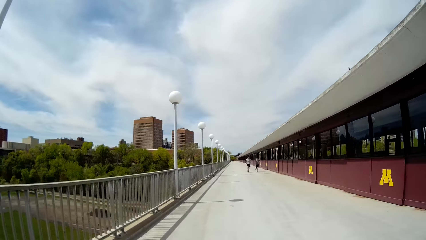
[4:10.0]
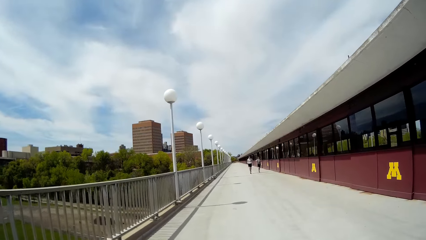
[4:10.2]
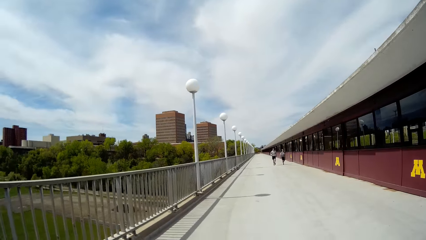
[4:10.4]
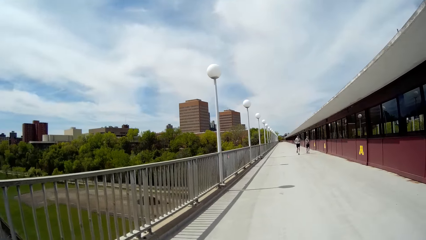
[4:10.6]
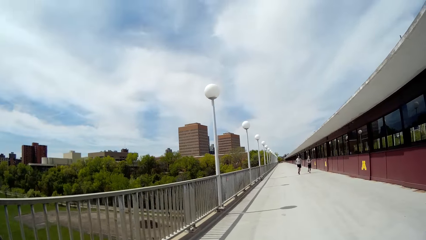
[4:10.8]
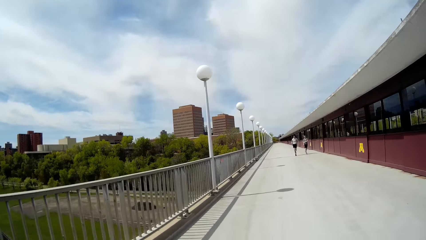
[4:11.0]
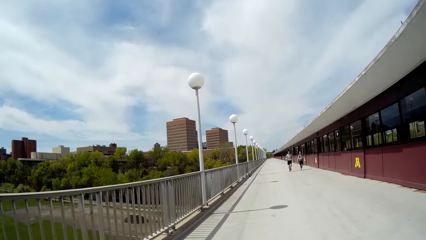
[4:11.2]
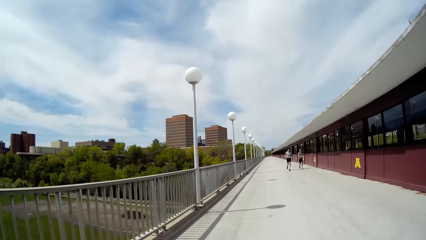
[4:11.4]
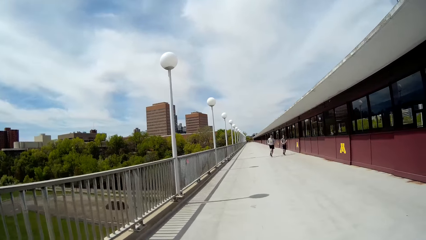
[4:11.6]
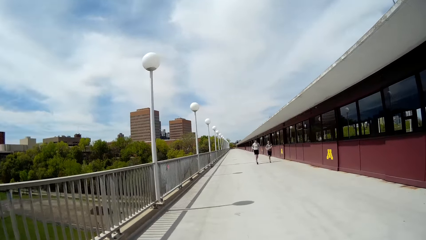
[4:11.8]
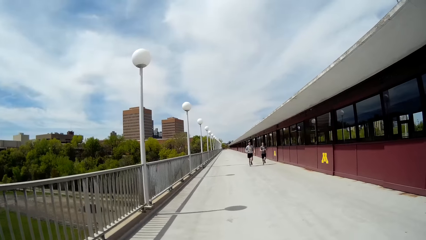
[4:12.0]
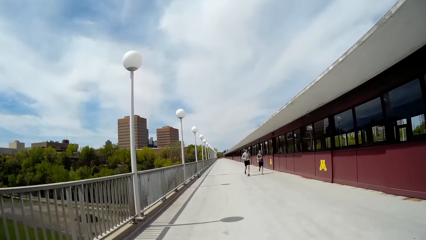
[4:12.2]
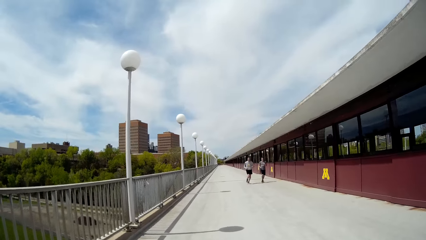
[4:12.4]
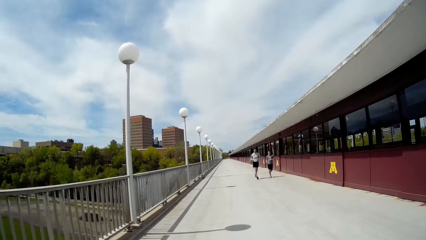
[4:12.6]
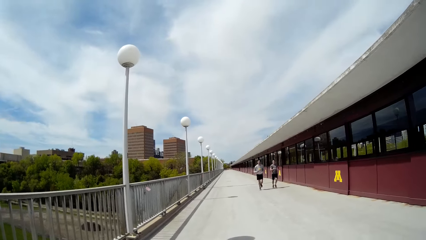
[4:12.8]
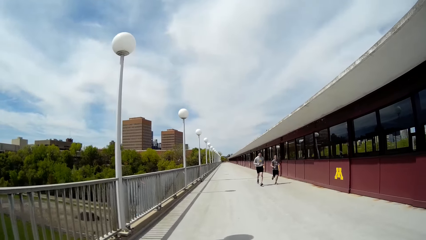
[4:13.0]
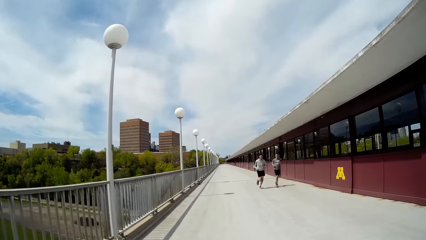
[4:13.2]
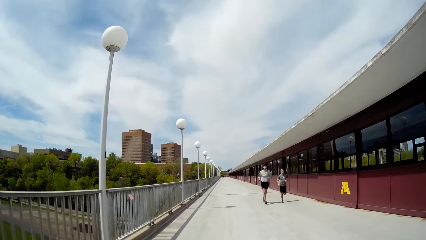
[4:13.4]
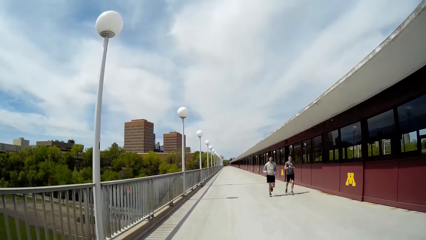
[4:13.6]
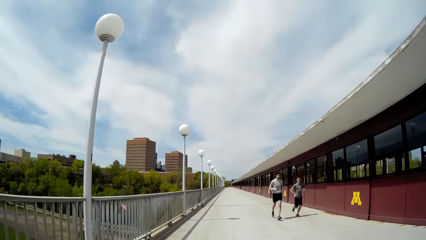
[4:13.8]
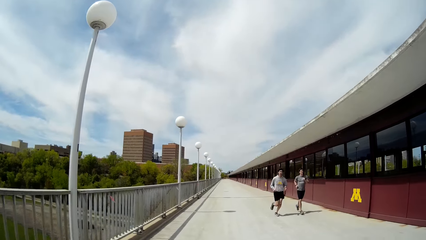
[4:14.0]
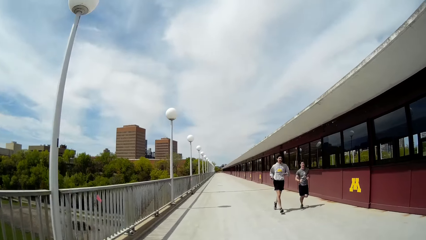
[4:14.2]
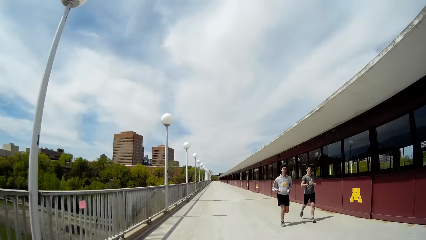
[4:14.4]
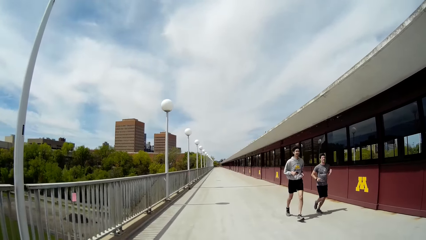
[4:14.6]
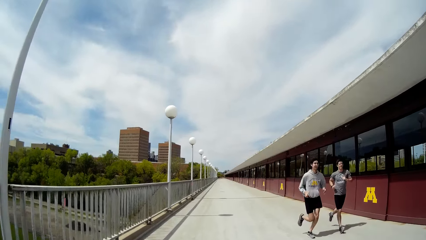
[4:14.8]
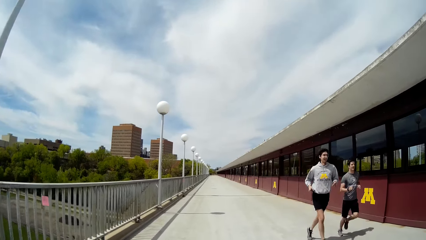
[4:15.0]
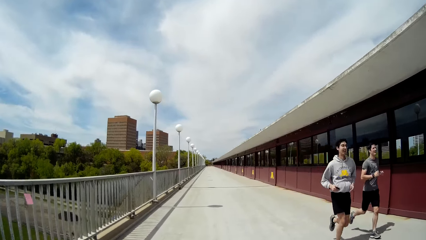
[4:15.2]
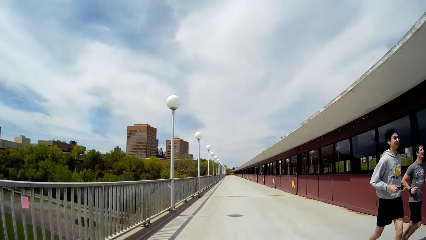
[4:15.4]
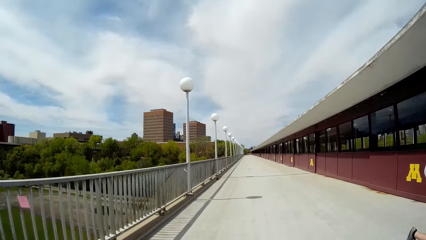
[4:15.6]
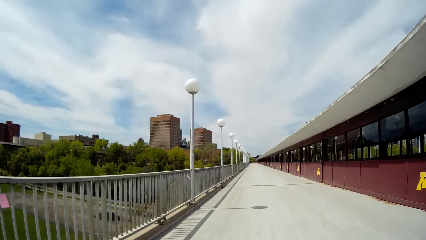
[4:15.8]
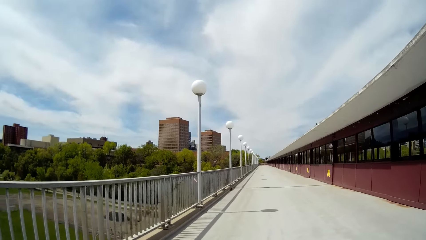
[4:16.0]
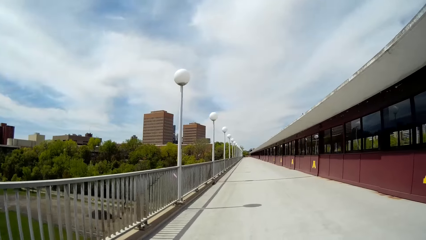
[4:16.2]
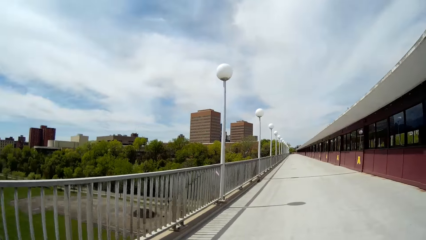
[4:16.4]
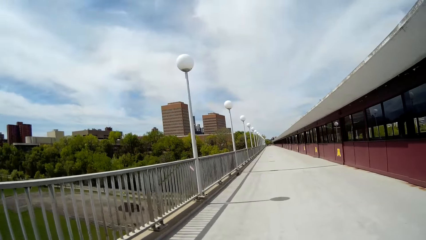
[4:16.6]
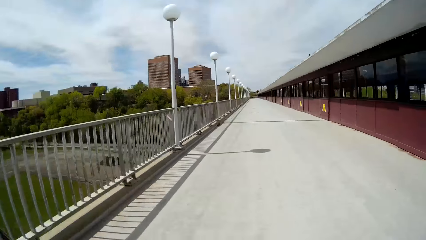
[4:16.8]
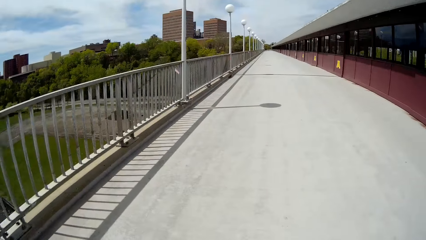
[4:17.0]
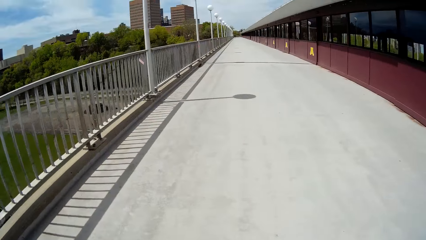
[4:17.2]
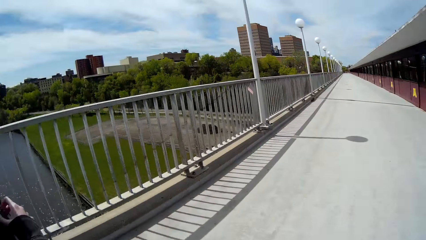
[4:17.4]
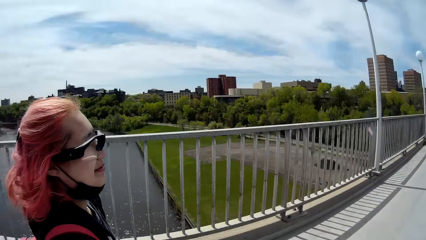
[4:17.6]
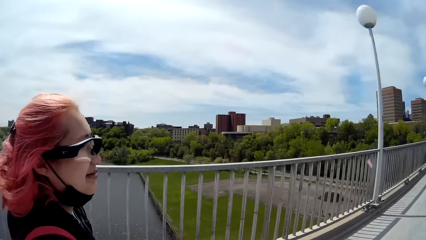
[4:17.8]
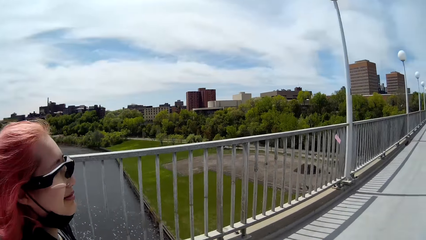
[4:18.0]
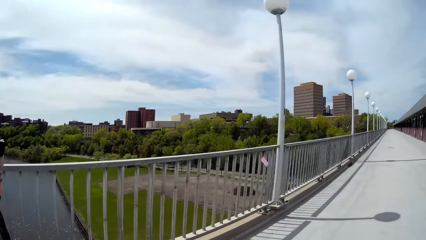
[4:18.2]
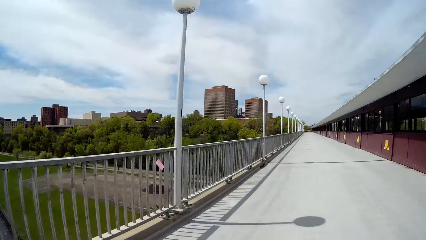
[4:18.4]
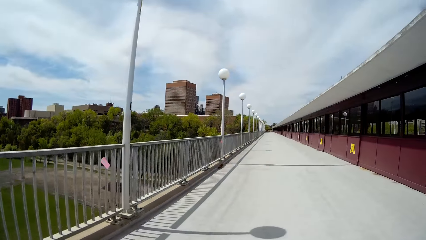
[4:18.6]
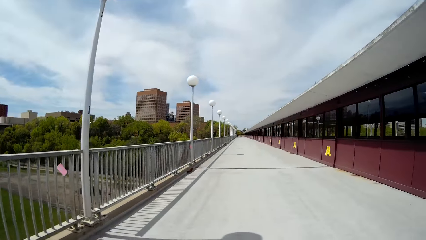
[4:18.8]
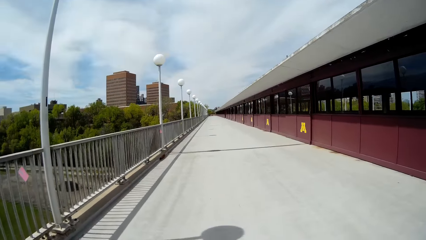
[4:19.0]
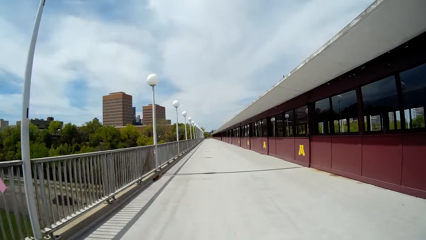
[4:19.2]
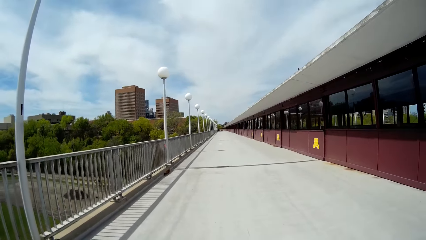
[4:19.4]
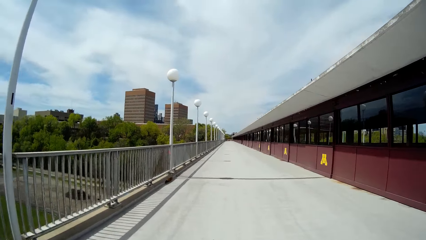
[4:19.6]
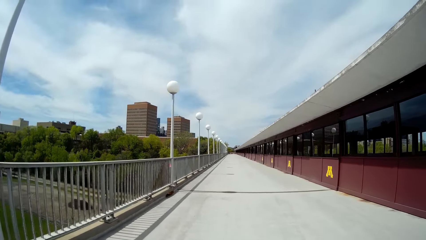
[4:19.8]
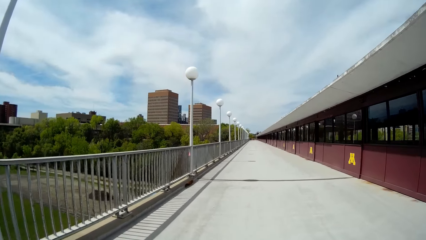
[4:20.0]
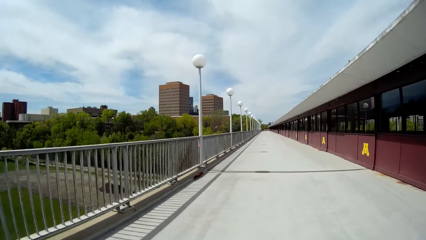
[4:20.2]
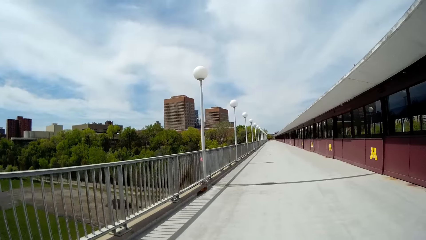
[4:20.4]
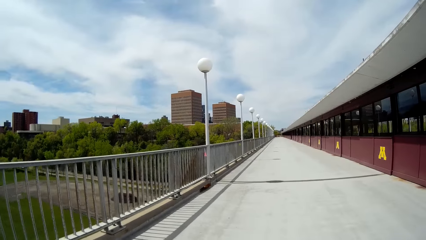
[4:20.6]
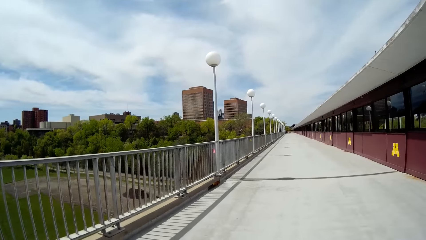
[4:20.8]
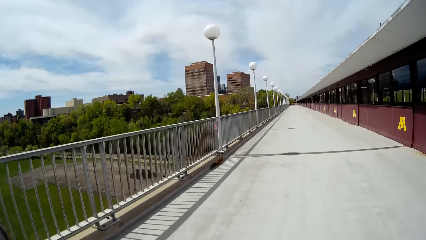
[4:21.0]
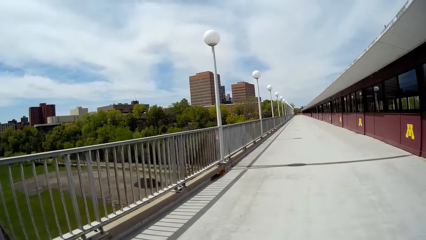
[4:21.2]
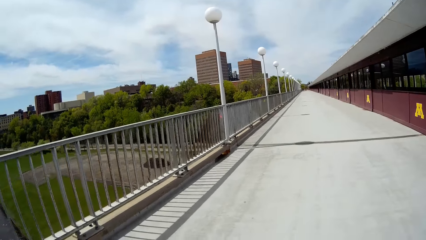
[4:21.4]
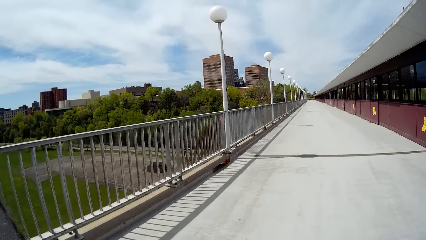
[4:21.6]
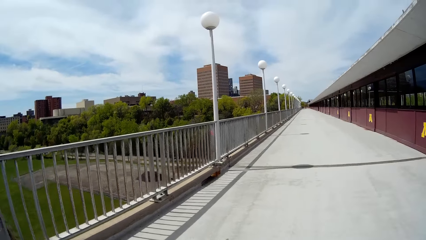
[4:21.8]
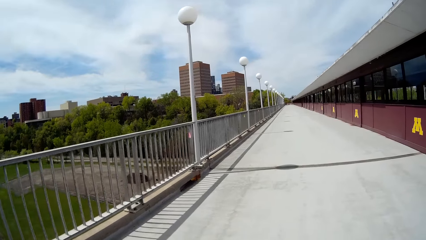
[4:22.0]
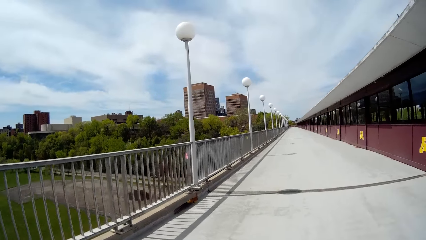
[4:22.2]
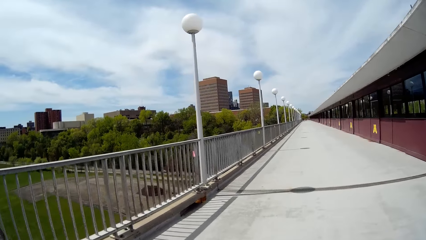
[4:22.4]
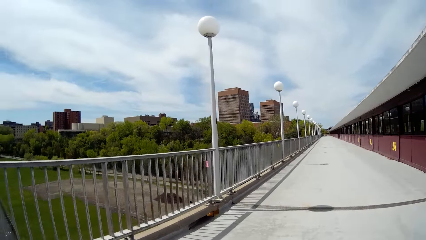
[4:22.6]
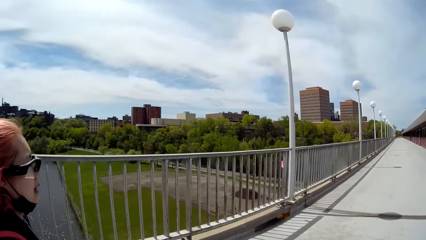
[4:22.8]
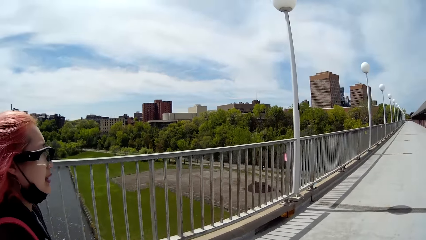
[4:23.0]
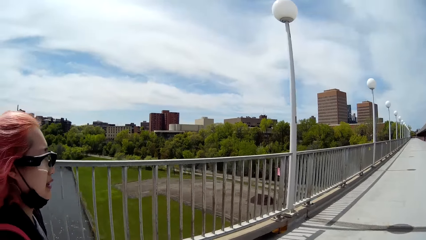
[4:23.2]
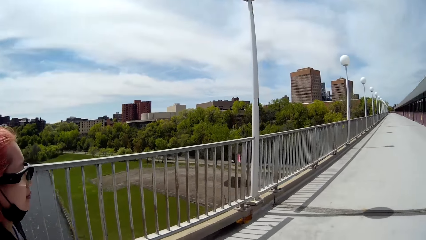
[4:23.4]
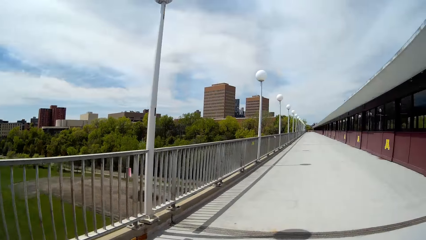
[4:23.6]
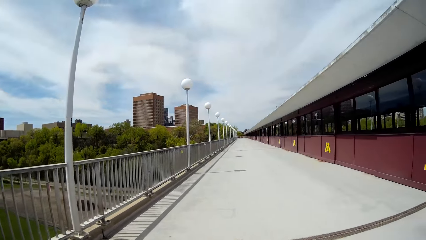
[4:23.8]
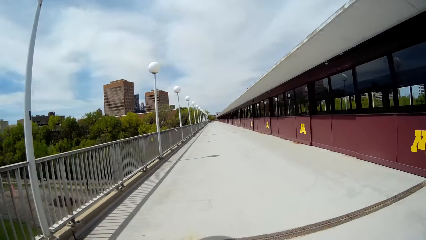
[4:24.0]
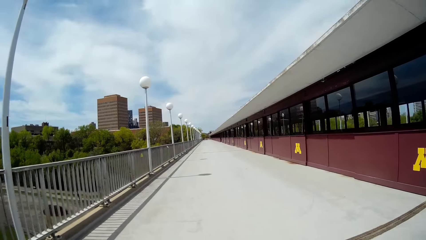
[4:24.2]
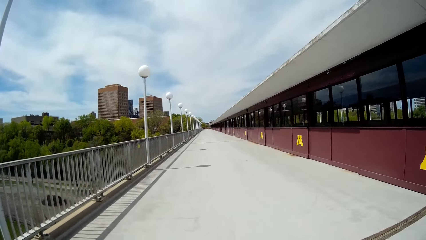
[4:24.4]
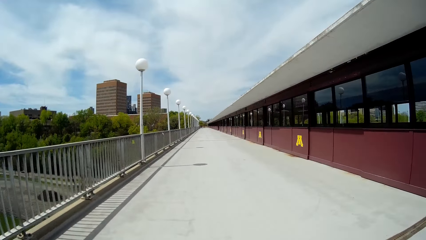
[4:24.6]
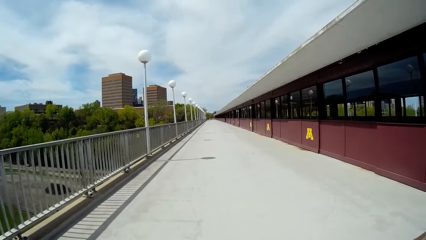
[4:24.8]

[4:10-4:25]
A man interacts with another man. The first man jogs with the other man. The camera wearer walks past the first man and the other man. A woman walks around. The camera wearer interacts with the woman. They walk around. They talk. The woman walks around.
